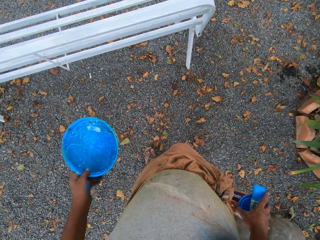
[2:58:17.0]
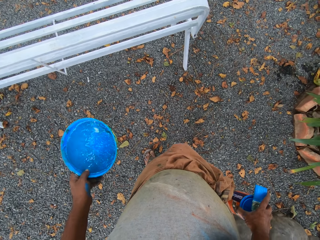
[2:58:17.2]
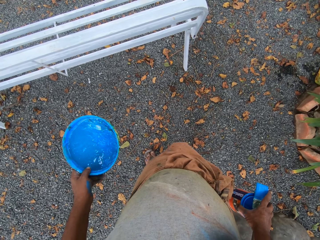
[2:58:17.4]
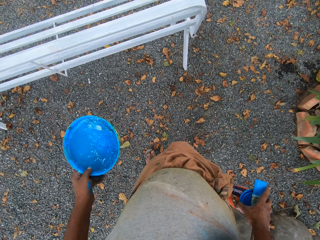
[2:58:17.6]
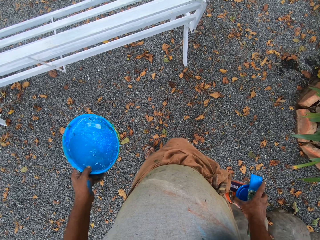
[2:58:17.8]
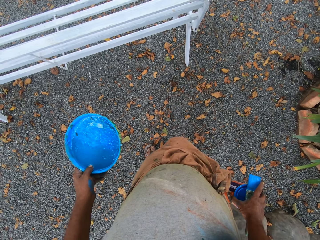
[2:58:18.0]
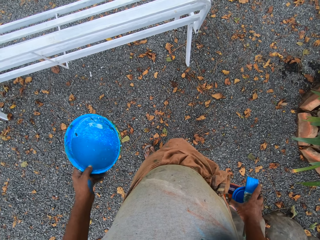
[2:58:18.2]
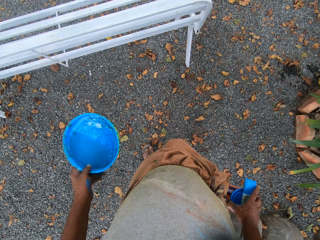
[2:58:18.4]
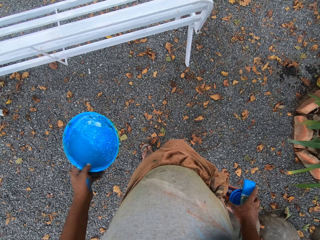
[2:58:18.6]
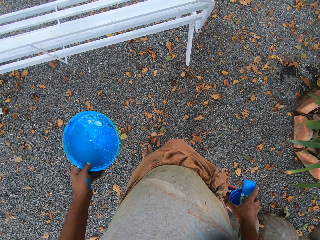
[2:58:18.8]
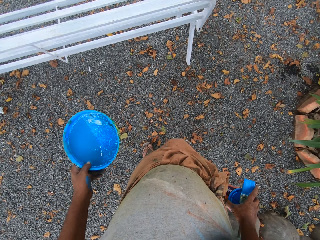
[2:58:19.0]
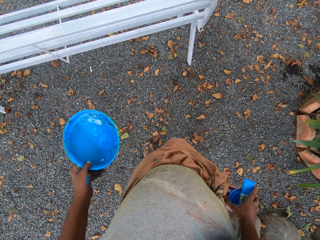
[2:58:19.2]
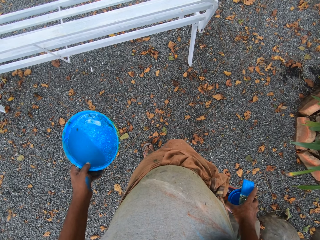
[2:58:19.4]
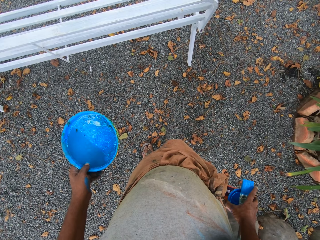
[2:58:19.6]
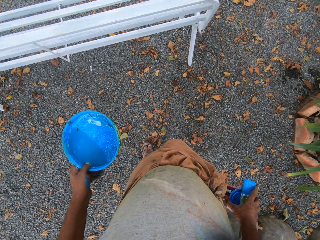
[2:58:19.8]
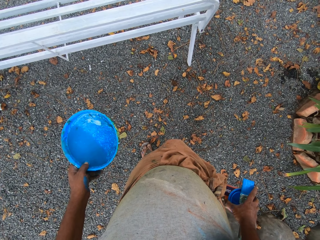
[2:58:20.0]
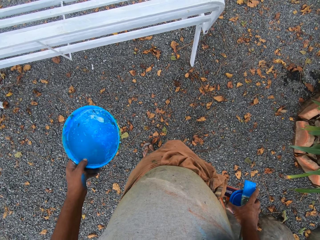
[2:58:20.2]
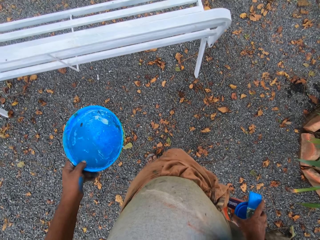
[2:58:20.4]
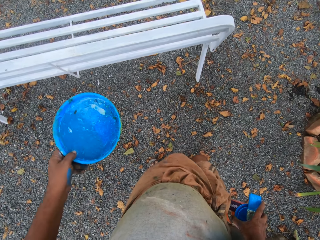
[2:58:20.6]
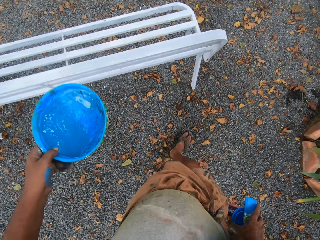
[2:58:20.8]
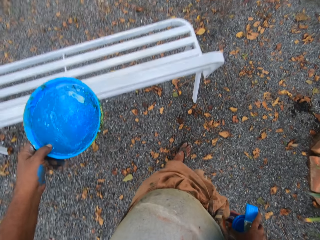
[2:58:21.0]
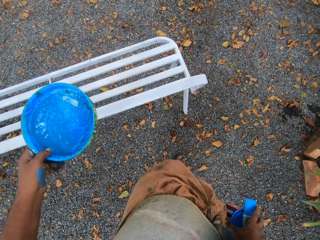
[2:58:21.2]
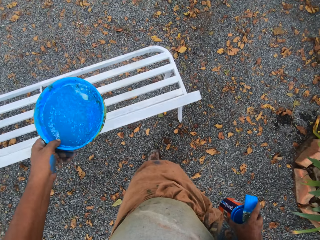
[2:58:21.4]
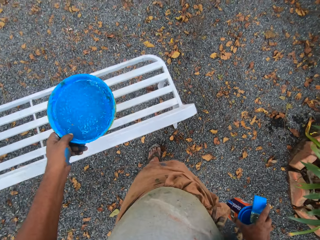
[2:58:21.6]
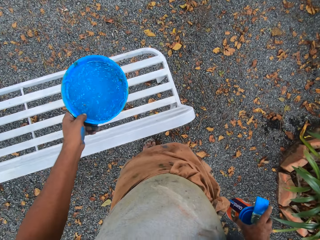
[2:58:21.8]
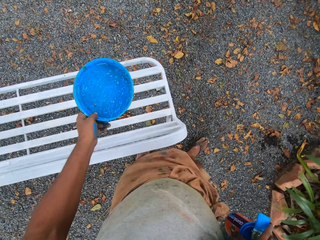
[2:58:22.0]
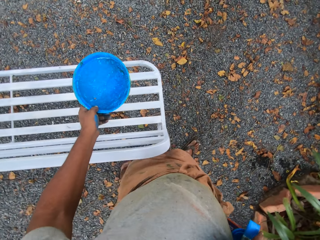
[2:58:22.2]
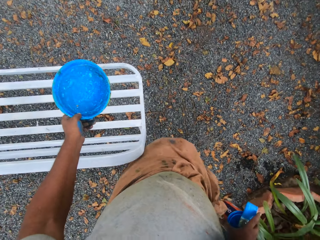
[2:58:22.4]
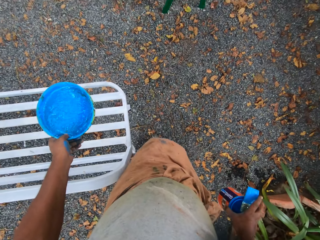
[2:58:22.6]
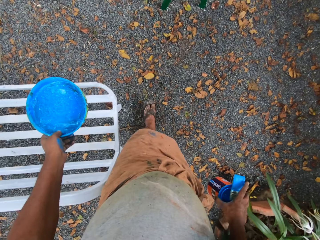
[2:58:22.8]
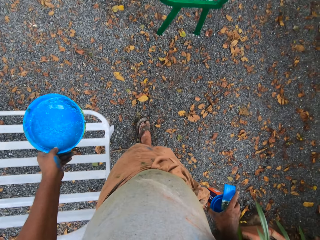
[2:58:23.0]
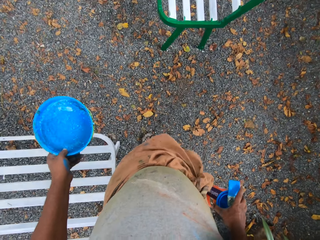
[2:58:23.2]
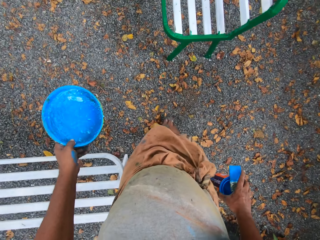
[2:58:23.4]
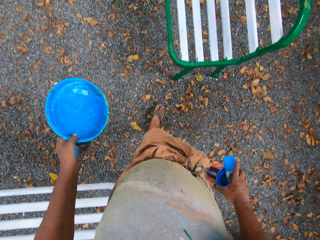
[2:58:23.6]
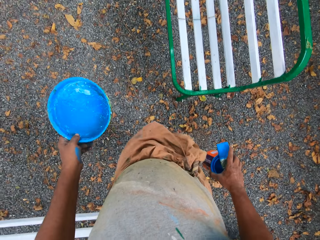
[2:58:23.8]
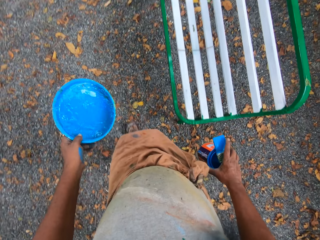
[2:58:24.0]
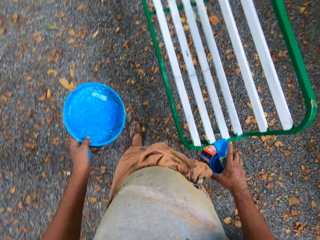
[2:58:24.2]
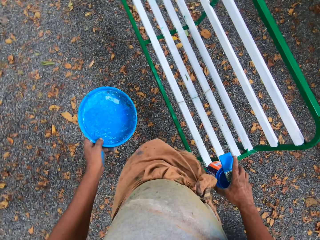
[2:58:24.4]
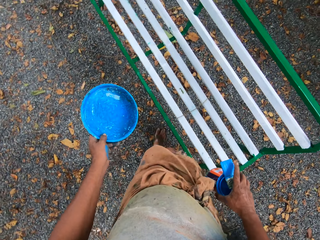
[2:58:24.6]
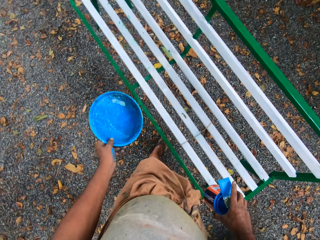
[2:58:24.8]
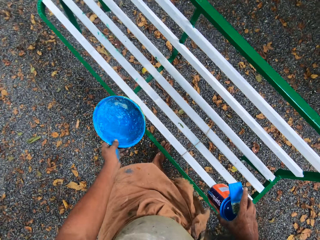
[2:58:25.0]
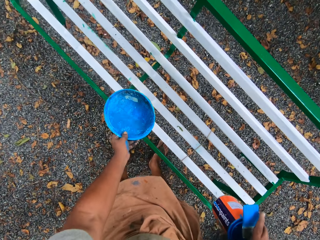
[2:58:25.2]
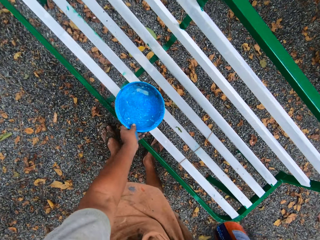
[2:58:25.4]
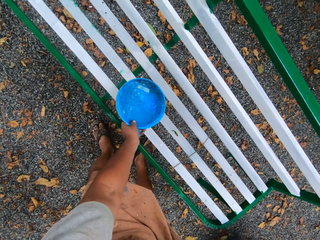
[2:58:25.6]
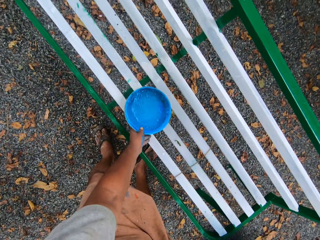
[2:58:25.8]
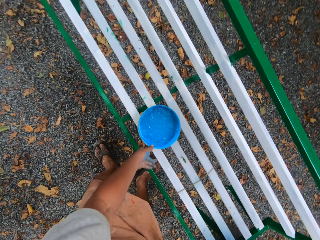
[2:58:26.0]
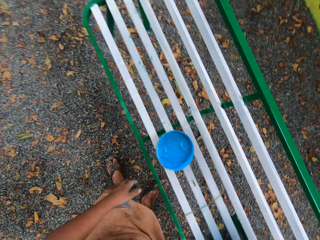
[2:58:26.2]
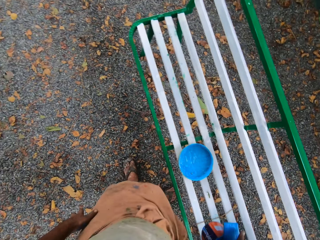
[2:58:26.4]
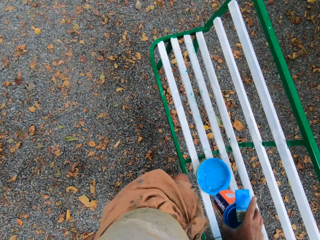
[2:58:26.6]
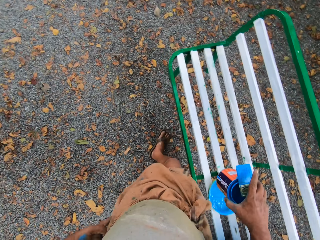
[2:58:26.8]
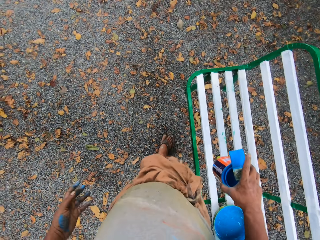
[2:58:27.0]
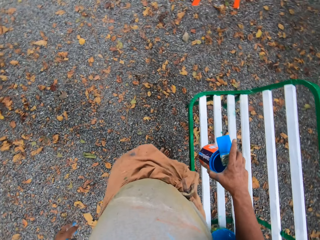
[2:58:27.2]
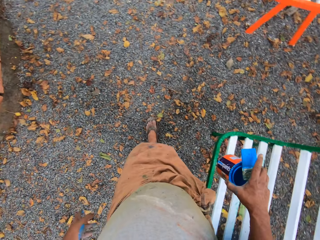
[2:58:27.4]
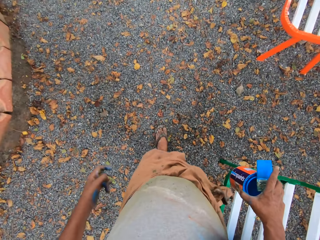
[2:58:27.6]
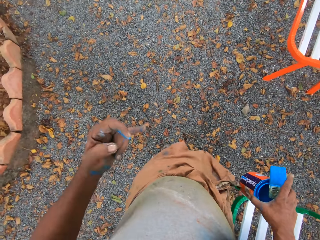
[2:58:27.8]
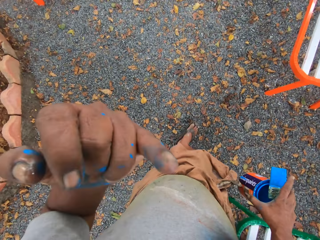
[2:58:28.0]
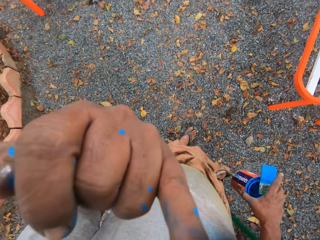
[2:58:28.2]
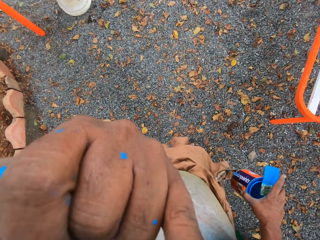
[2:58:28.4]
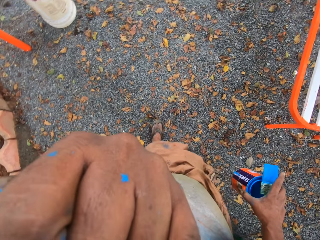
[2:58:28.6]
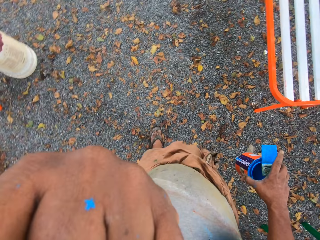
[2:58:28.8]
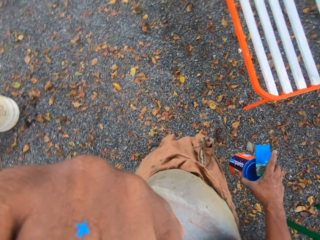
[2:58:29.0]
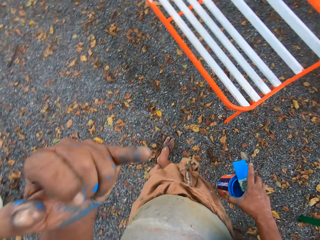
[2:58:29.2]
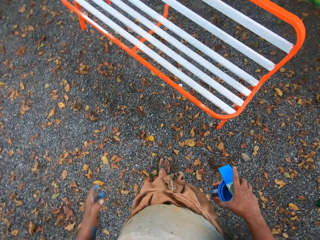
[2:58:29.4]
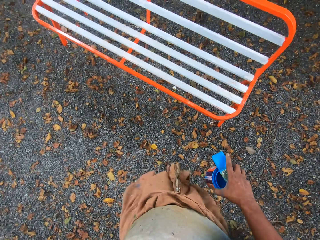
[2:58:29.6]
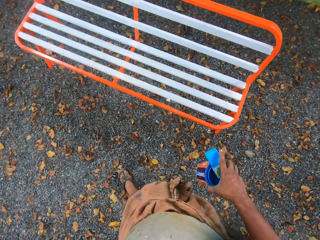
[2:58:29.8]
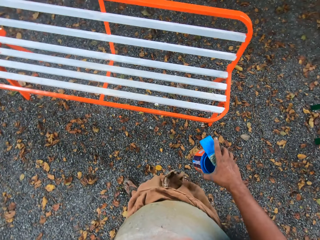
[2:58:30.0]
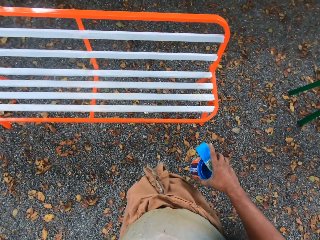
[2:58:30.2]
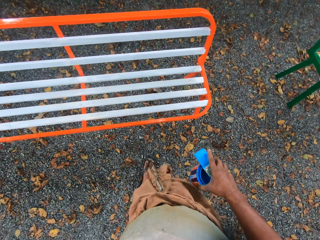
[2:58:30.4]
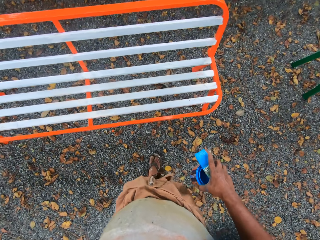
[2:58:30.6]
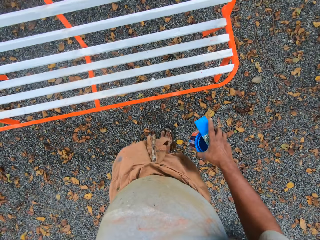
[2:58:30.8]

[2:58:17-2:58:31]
The camera wearer stares at the seat from behind it. They walk around. They drop the container on top of a seat. They walk to another seat with the paint tin.

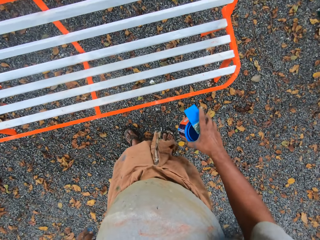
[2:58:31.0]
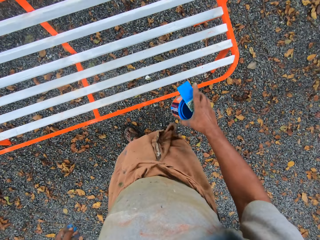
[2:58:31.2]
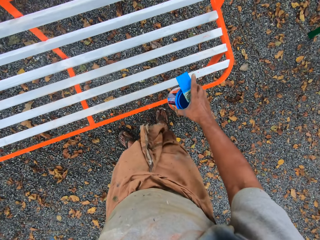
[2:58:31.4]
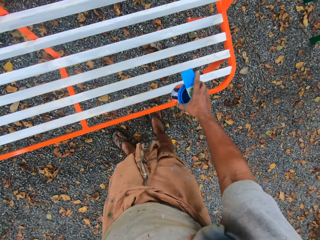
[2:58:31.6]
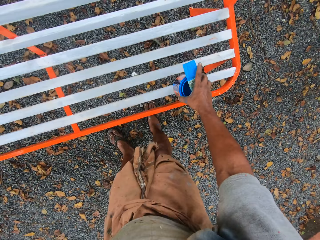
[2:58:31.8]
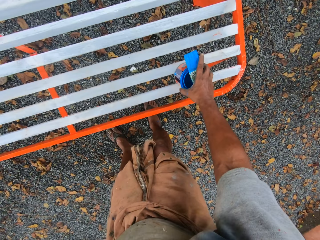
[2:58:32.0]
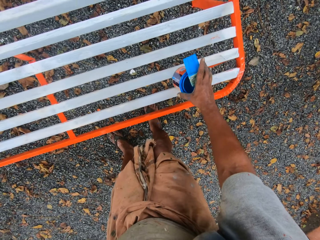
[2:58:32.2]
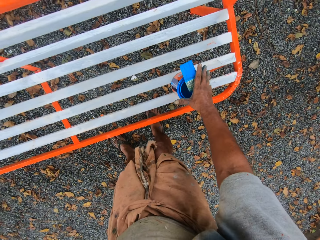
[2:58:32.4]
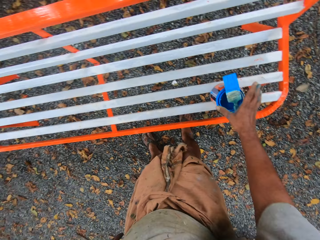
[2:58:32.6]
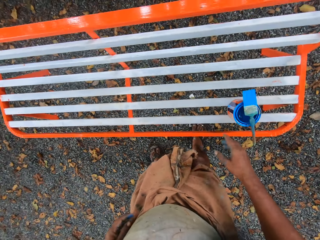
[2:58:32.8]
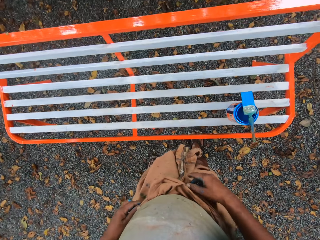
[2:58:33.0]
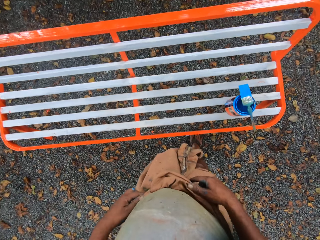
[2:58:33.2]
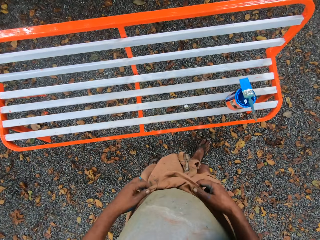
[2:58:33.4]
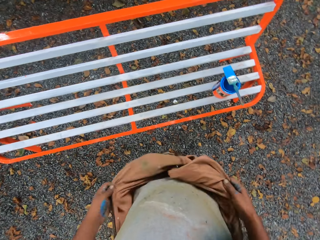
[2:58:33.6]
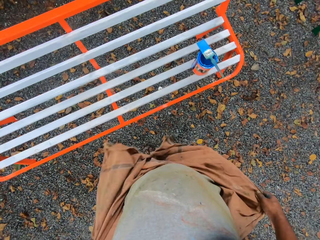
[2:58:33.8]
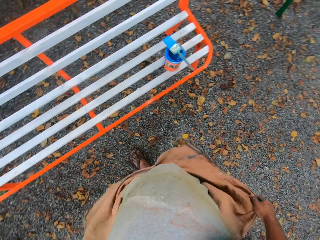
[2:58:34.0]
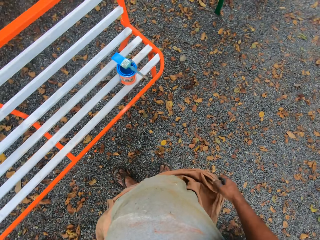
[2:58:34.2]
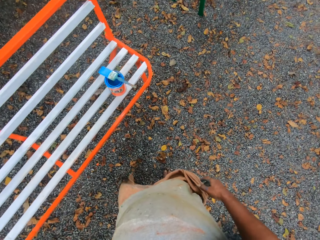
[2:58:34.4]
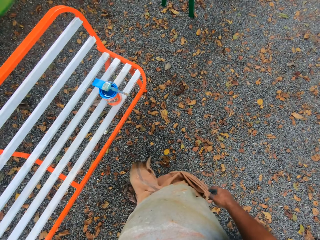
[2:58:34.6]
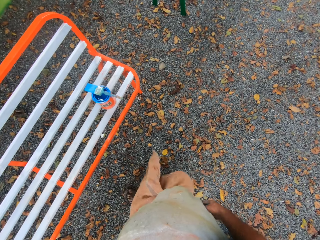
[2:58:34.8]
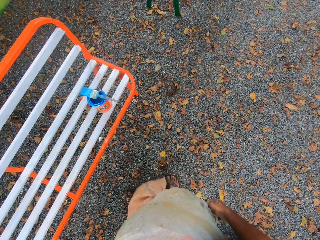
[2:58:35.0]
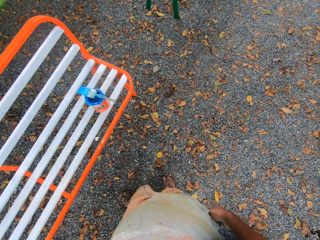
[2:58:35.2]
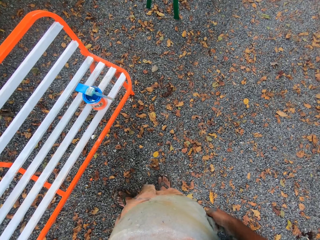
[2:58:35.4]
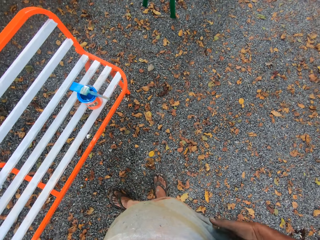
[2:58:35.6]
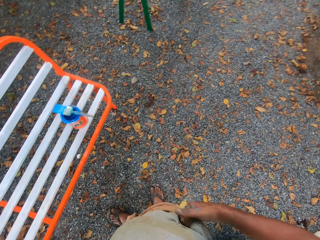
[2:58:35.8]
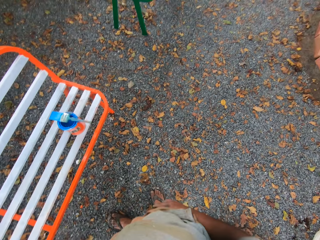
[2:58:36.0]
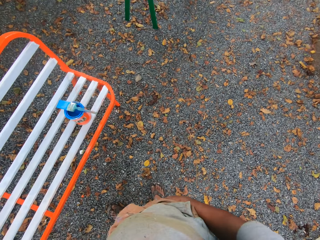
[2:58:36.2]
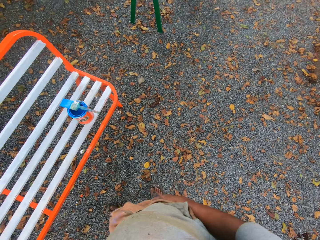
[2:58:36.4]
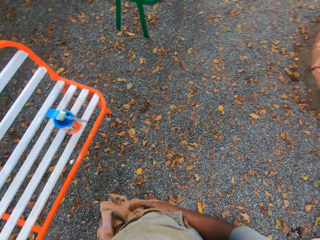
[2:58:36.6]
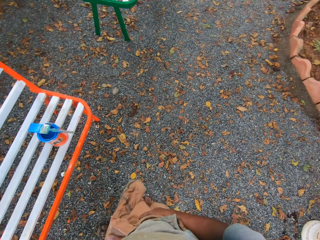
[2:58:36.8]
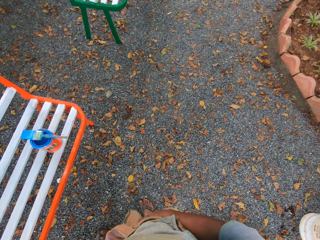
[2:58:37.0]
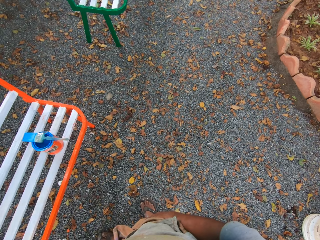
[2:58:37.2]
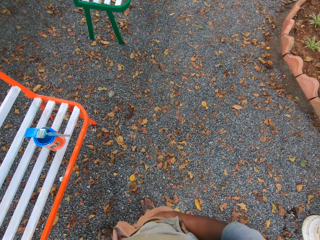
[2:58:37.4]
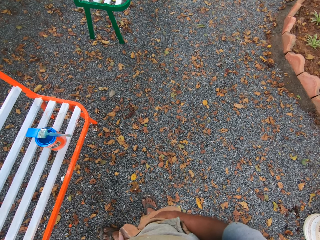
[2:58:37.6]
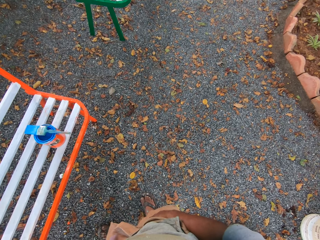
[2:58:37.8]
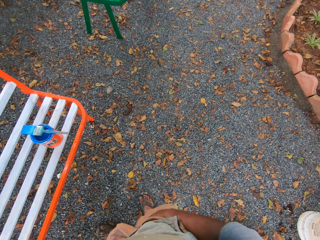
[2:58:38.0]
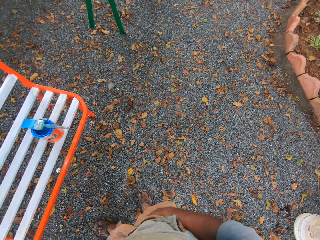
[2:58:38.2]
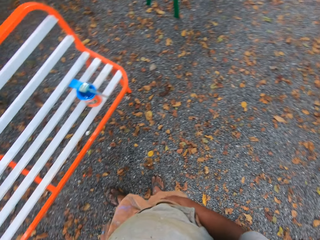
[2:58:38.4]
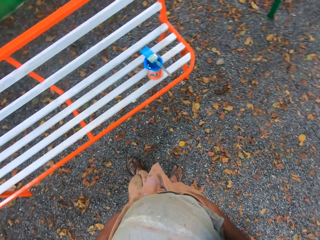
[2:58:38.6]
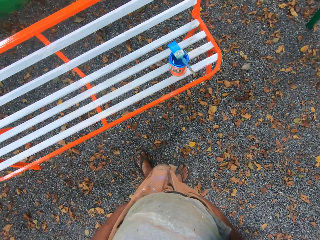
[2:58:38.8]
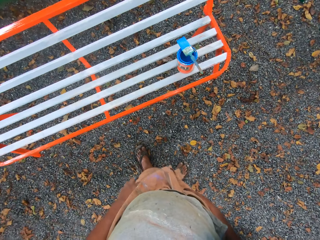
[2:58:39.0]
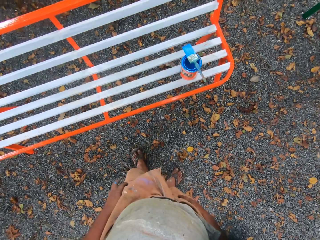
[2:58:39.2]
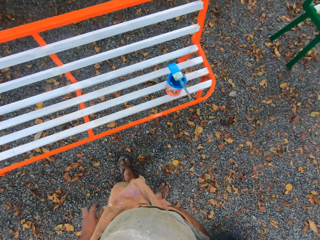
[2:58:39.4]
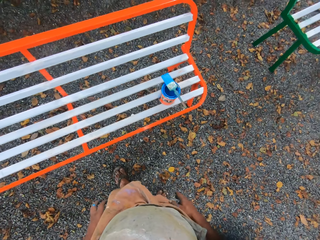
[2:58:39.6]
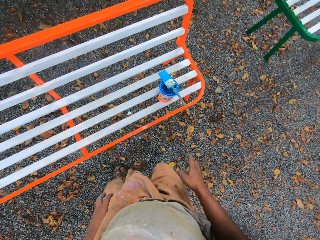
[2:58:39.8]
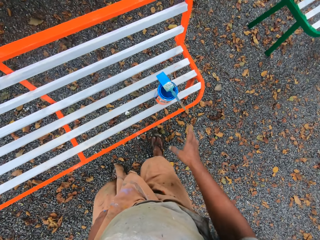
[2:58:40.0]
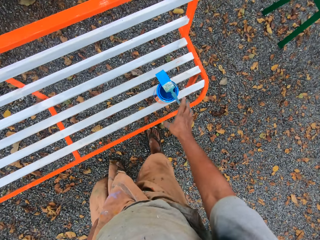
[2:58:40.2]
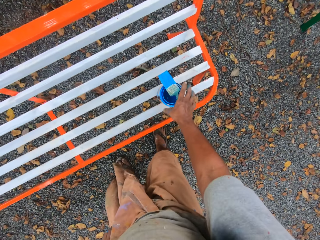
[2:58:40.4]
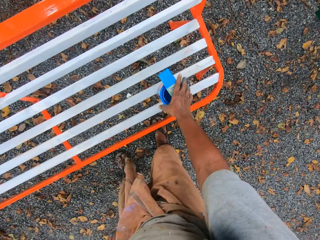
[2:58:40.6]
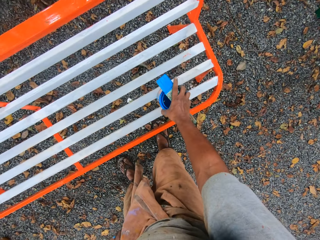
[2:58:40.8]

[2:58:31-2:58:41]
The camera wearer drops the paint tin on the seat. He adjusts the wrapper on his waist. He carries the paint tin from the seat.
